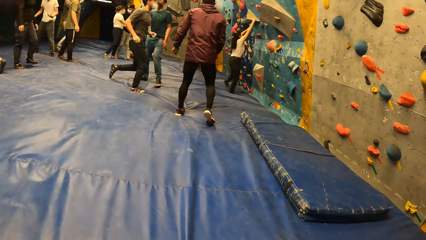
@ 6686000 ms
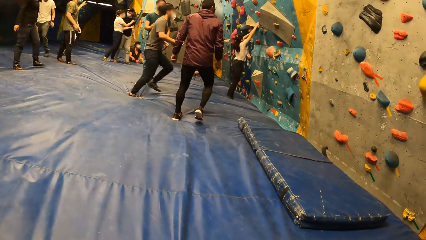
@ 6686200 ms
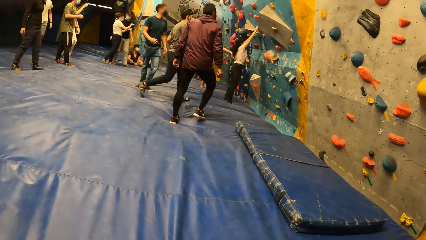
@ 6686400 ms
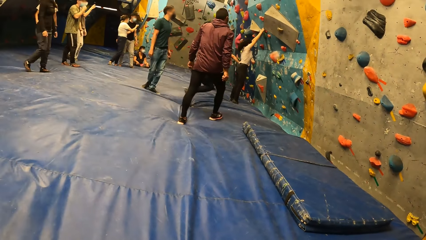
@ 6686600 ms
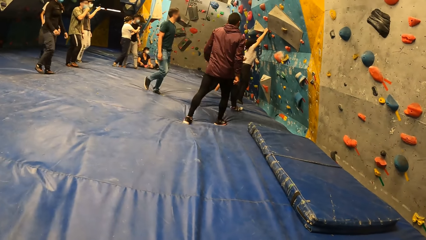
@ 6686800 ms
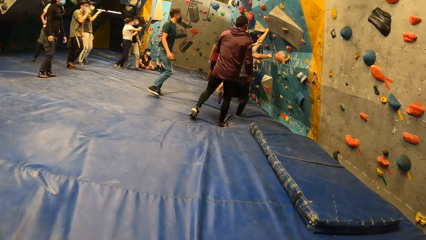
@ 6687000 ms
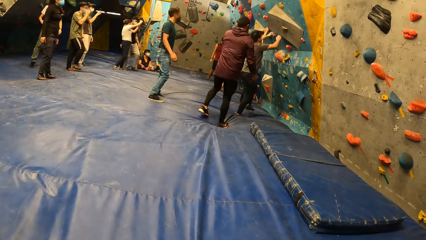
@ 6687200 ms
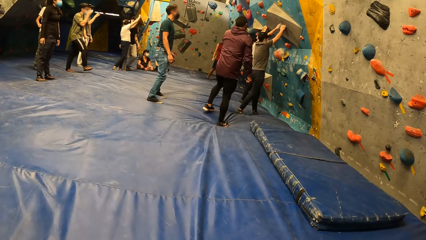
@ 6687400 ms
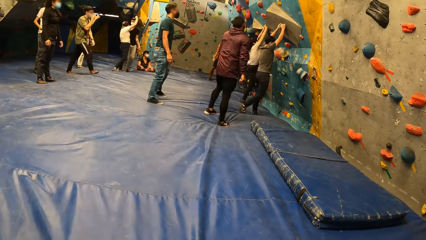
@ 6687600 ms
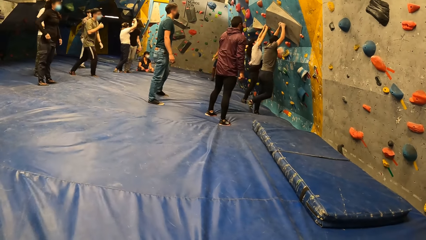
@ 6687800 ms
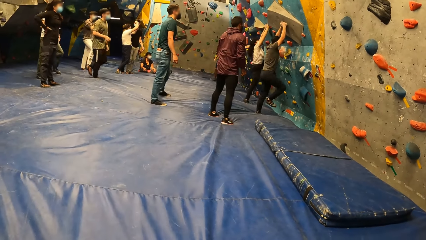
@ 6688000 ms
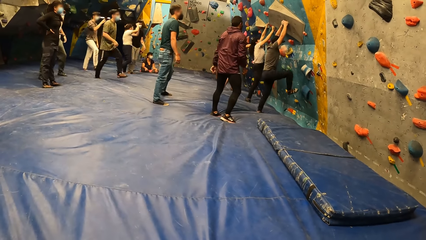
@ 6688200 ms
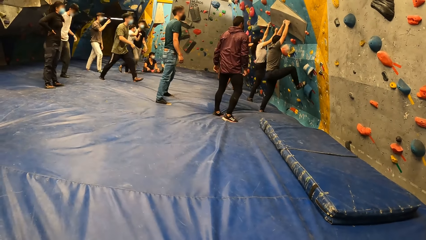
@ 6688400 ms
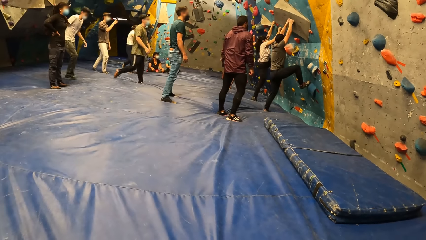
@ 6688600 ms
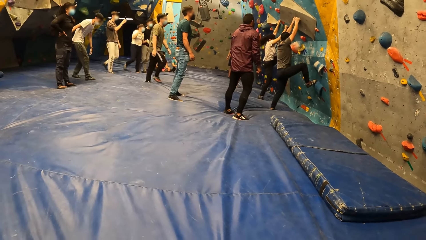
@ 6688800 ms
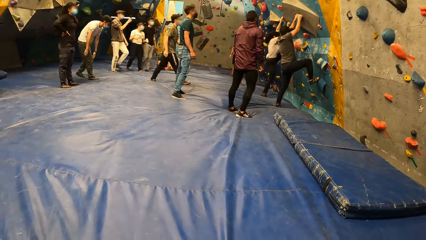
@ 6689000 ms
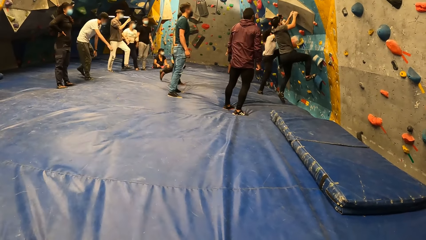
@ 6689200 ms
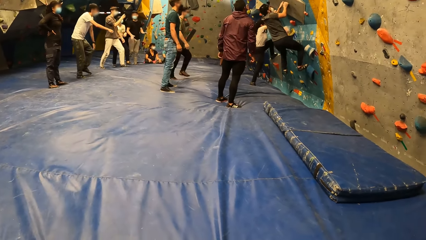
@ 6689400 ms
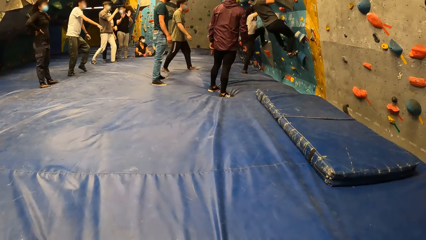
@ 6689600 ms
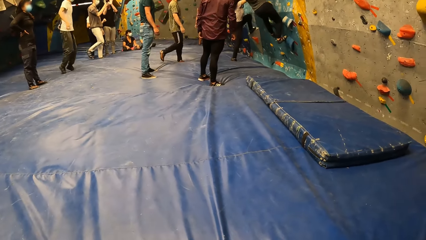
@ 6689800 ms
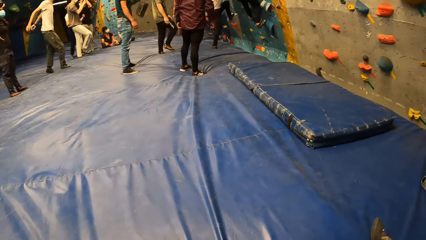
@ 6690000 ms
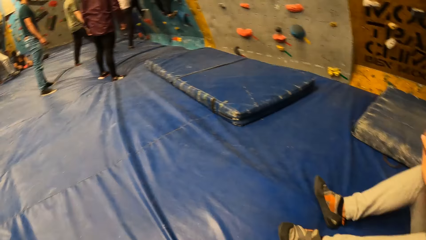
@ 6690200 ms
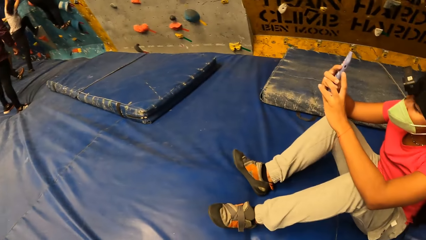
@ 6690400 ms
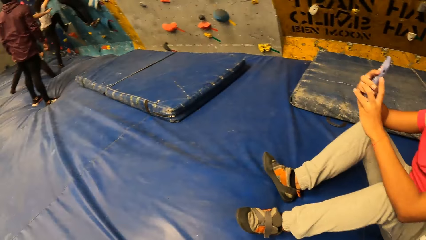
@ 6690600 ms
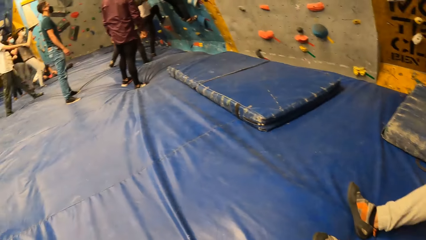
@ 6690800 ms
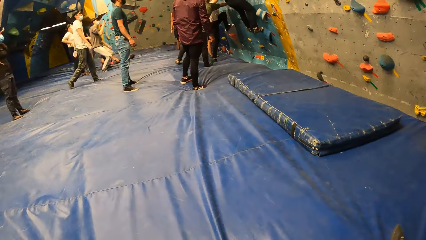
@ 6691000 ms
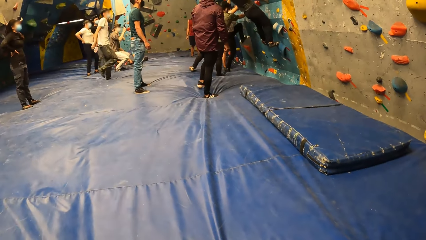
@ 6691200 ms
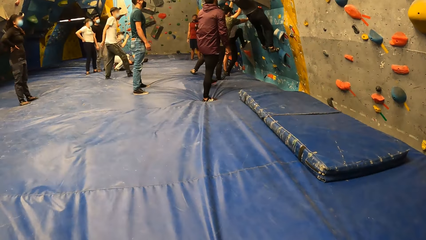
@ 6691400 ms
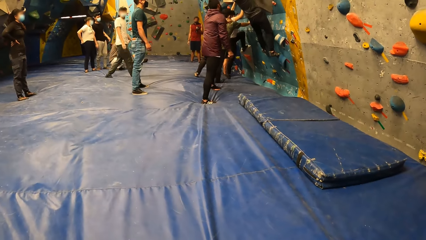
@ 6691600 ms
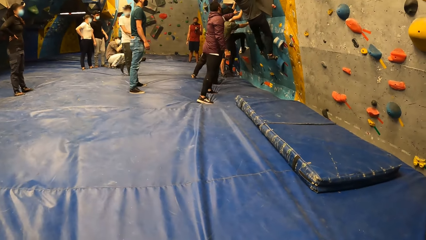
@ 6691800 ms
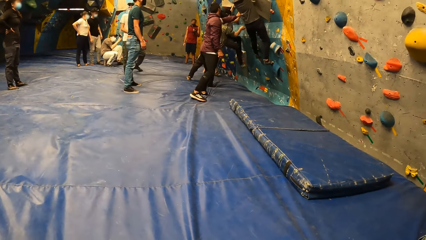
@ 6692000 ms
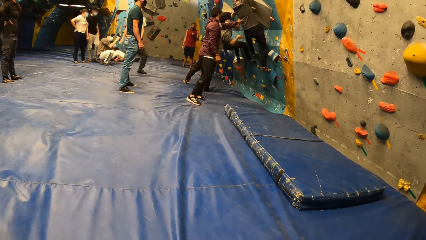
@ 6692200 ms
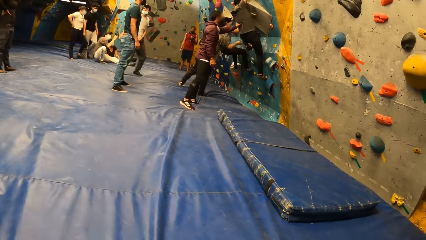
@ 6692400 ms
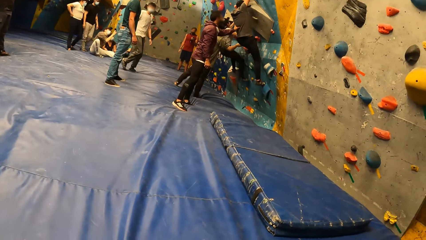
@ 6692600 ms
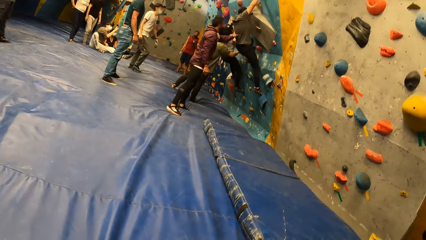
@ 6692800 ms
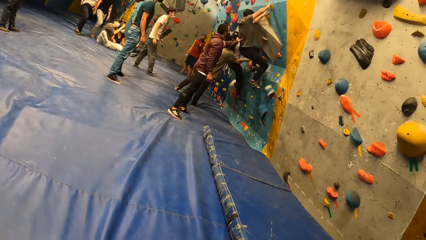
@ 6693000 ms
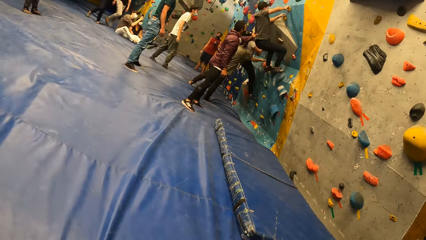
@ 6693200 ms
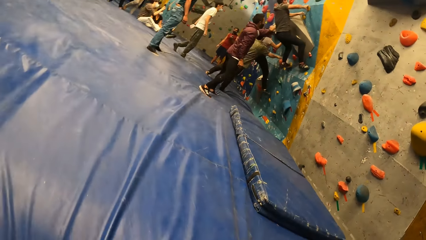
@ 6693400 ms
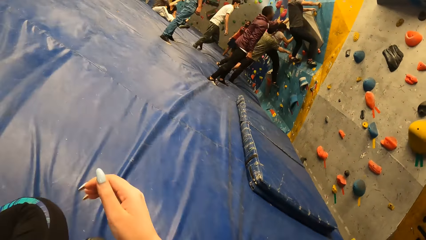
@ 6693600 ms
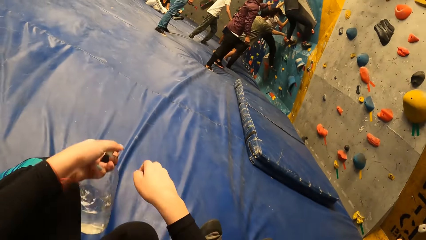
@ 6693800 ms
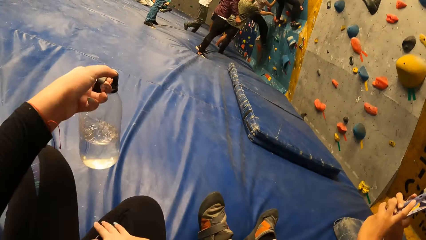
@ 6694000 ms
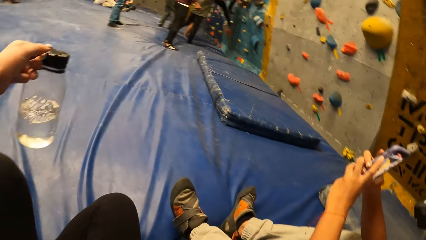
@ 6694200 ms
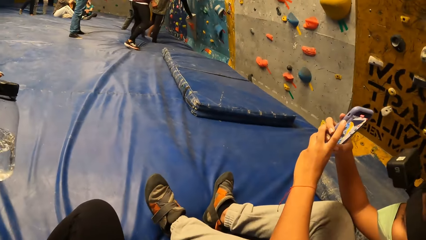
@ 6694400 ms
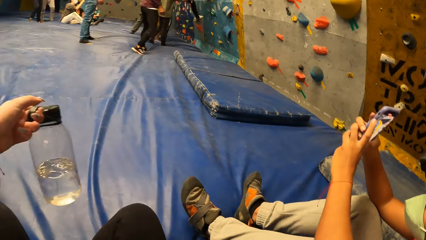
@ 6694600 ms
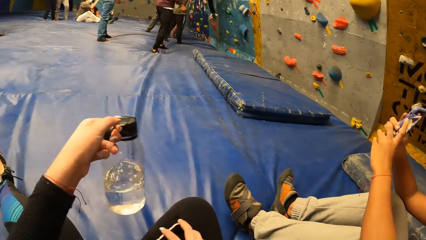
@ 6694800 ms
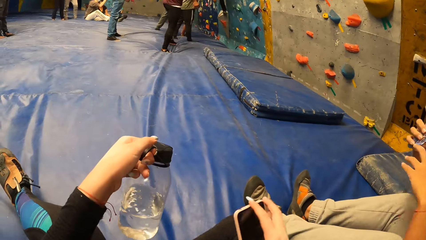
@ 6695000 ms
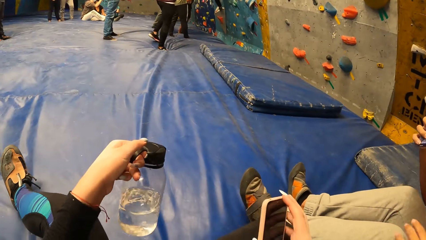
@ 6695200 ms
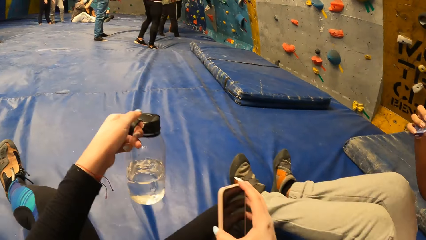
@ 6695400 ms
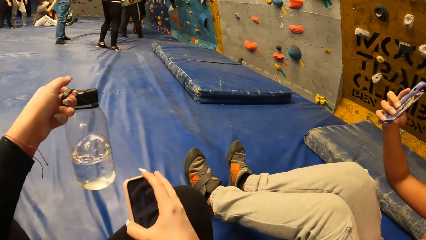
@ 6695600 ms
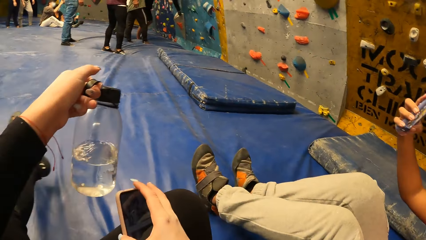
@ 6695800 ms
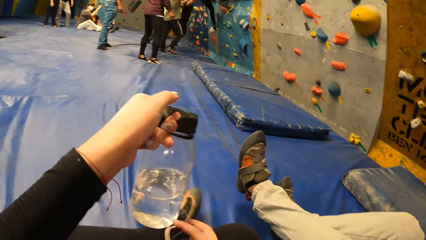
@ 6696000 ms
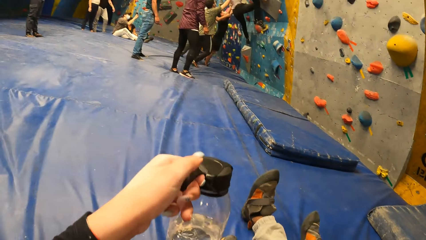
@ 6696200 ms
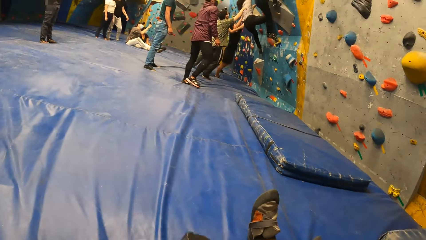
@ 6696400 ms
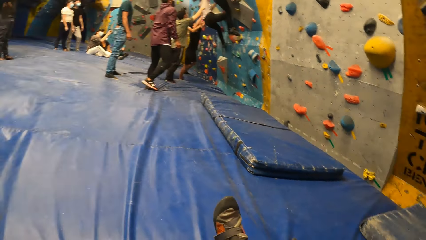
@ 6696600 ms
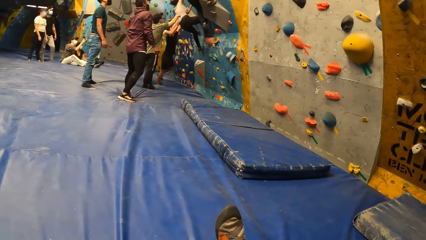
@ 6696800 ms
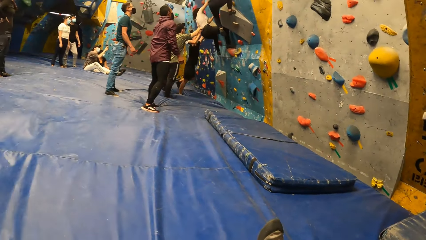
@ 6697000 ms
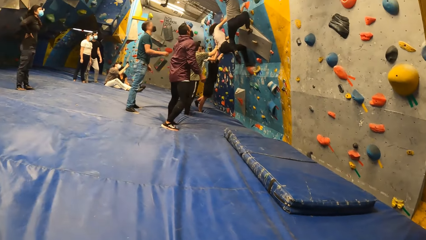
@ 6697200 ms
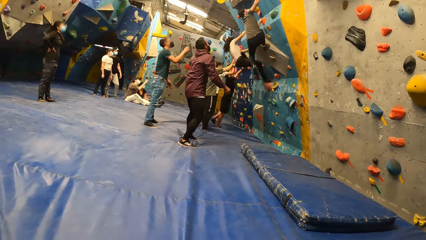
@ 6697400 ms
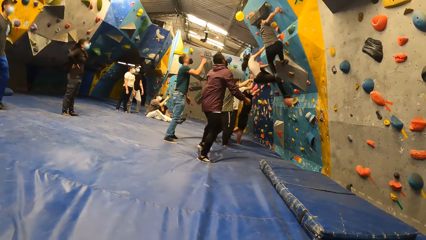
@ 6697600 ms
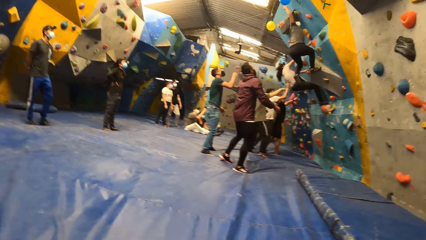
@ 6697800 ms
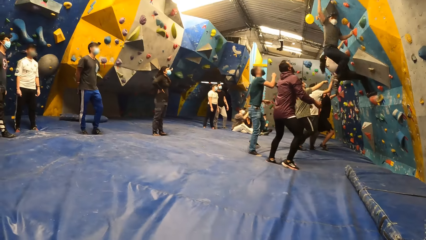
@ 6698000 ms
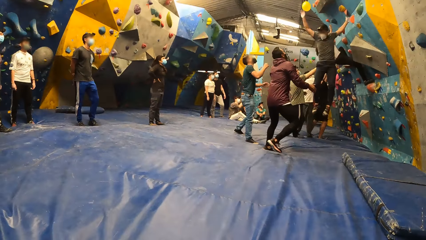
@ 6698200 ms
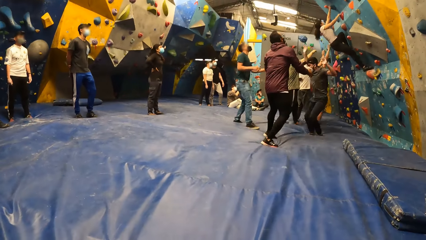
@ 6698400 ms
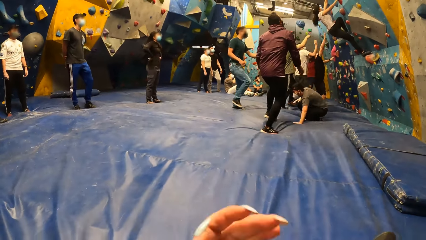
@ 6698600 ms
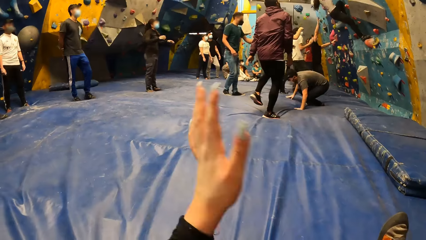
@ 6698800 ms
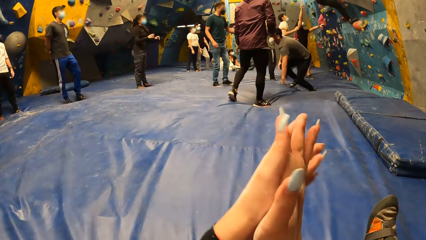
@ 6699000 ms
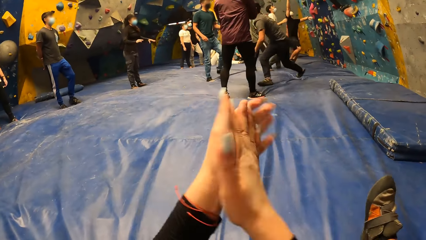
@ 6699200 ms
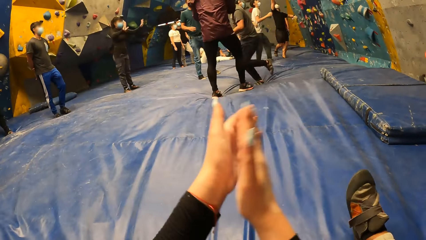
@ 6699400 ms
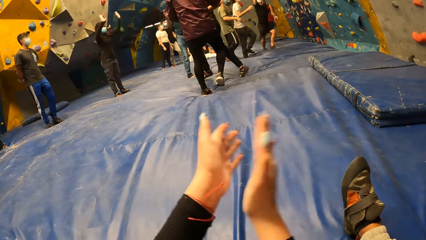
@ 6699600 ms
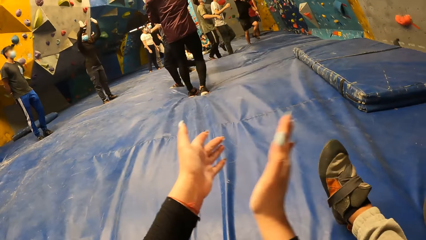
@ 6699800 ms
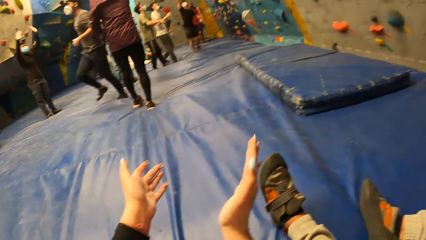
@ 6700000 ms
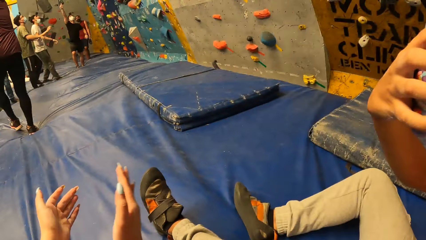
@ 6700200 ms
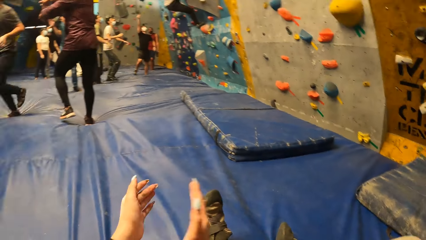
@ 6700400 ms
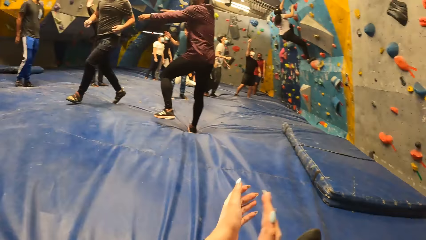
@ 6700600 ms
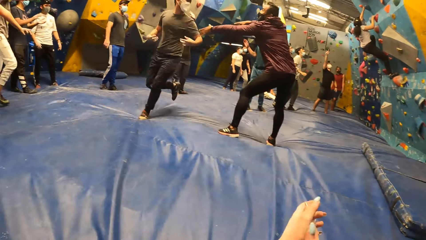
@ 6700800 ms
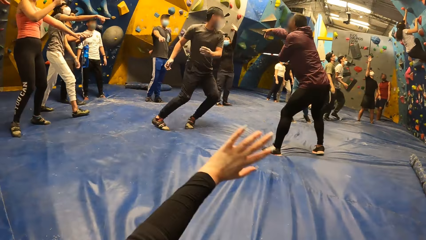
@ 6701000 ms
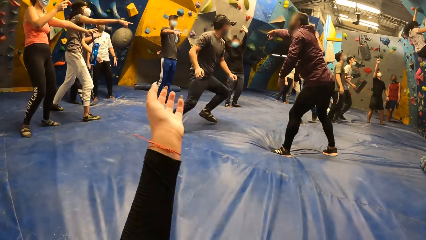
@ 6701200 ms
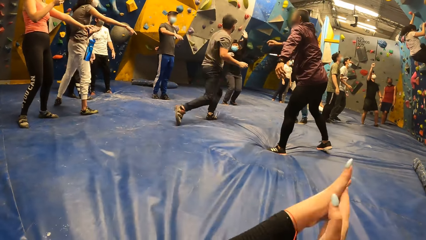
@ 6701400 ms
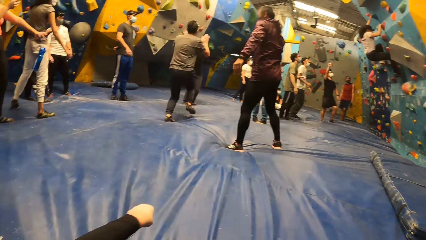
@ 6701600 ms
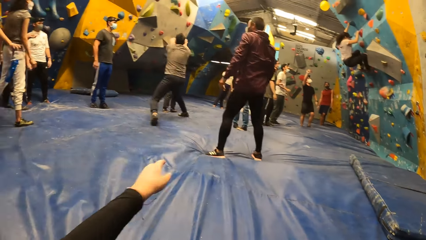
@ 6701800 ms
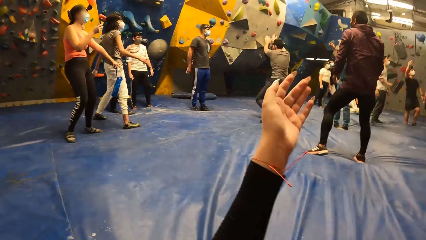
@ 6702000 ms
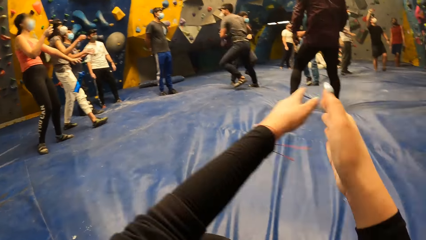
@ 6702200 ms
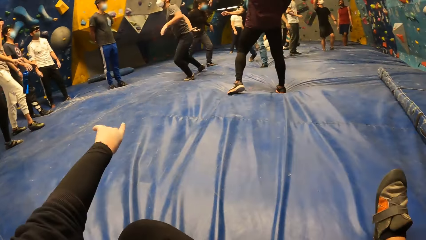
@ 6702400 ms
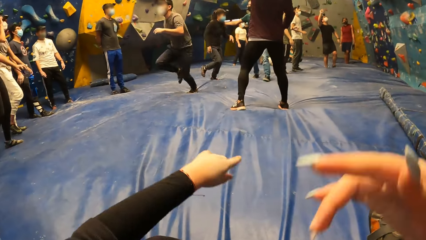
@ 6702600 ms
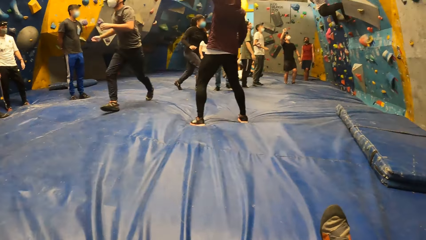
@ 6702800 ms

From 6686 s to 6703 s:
A man climbs up the climbing wall with his hands on the climbing hold. The camera wearer raises a hand. They hold a water bottle with the left hand. They look around. They hold a phone with the right hand. They look around. The man jumps down from the climbing wall. The camera wearer claps for the man. They look around. They clap hands. They point with the left hand.
